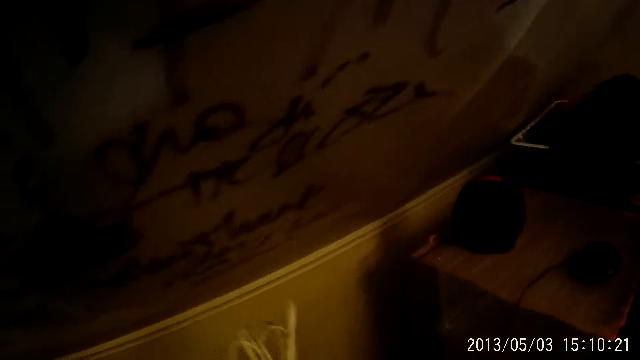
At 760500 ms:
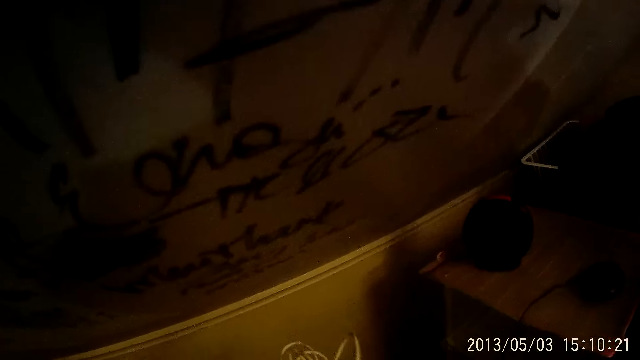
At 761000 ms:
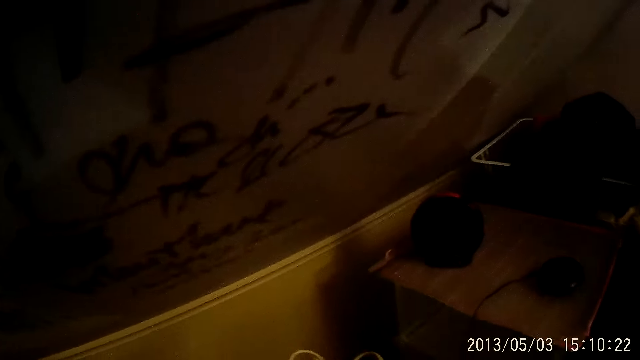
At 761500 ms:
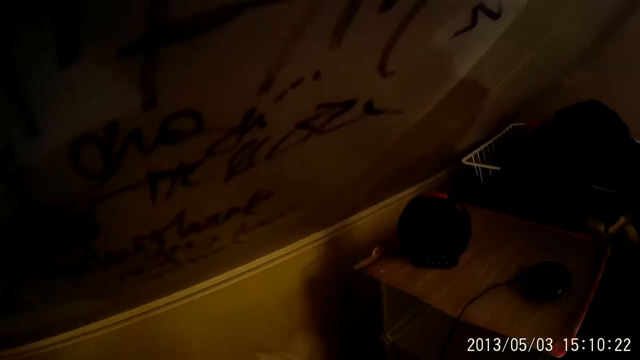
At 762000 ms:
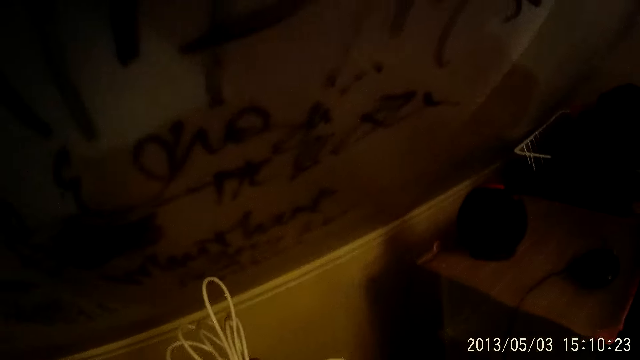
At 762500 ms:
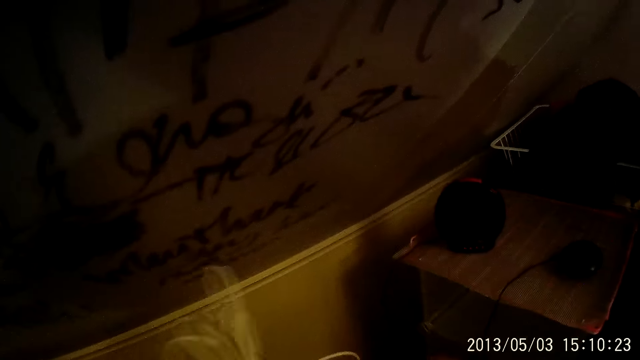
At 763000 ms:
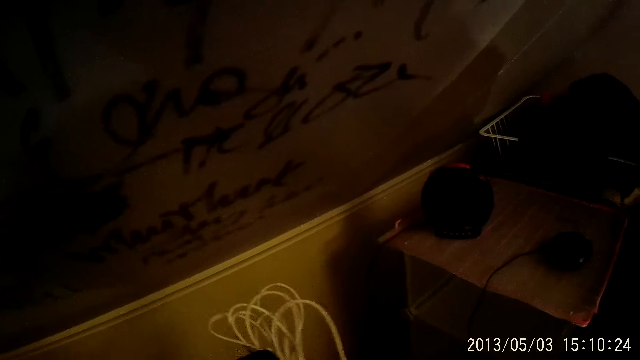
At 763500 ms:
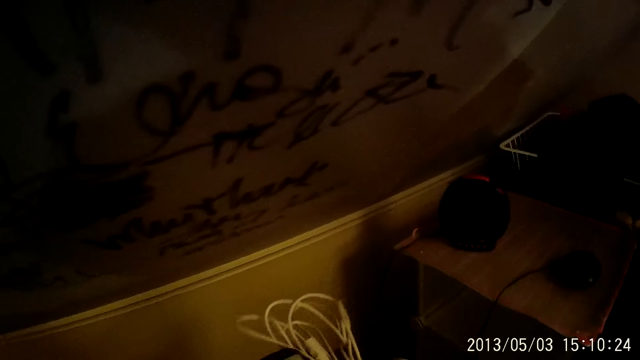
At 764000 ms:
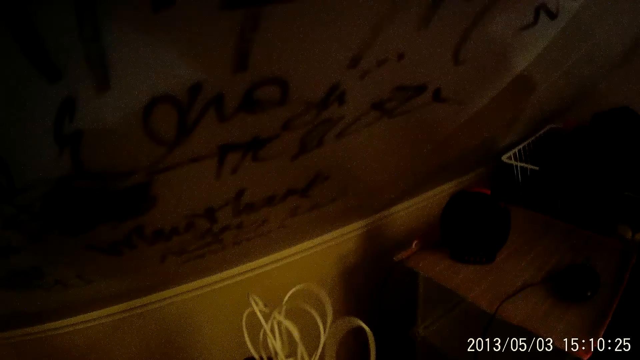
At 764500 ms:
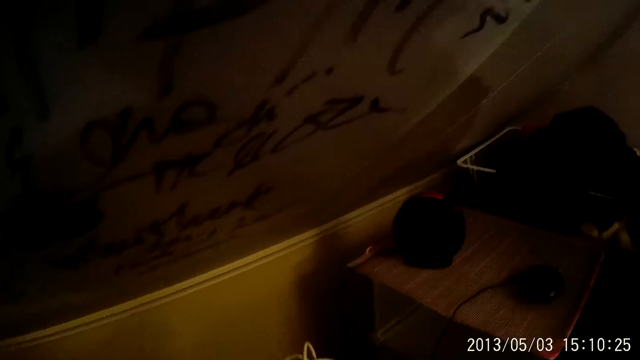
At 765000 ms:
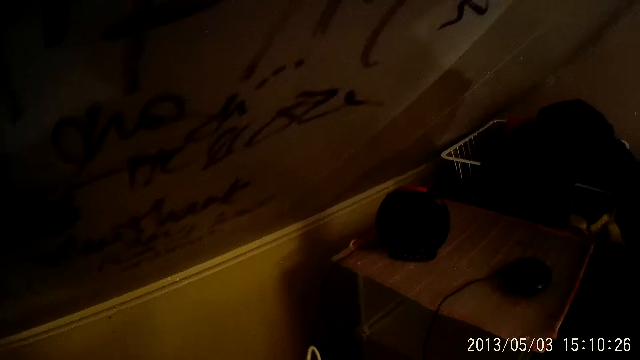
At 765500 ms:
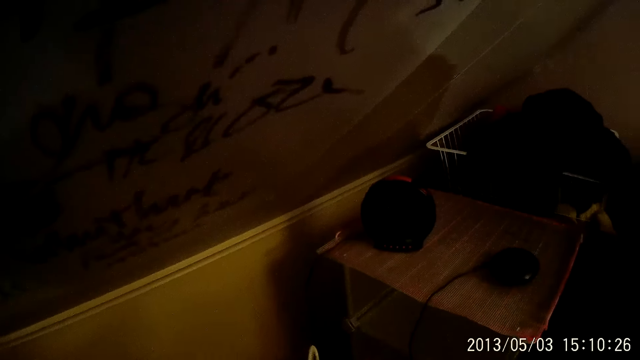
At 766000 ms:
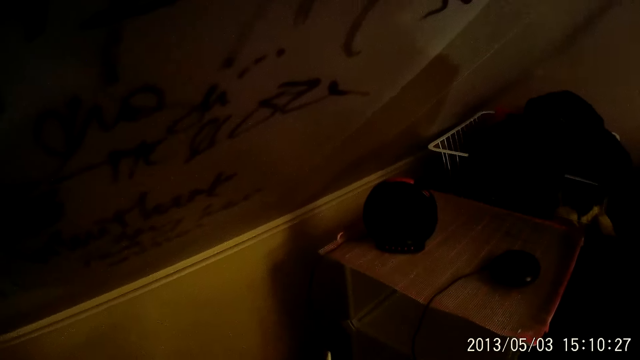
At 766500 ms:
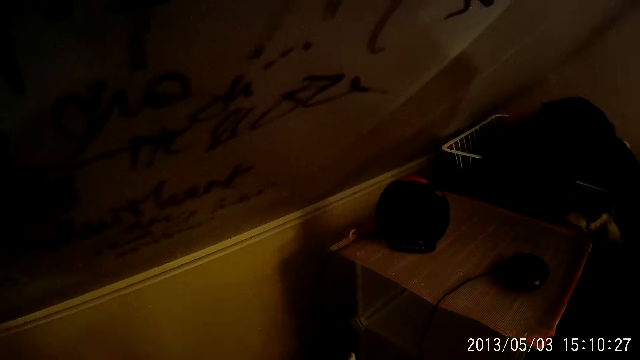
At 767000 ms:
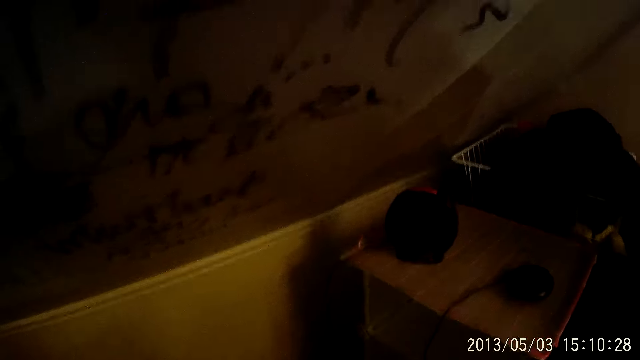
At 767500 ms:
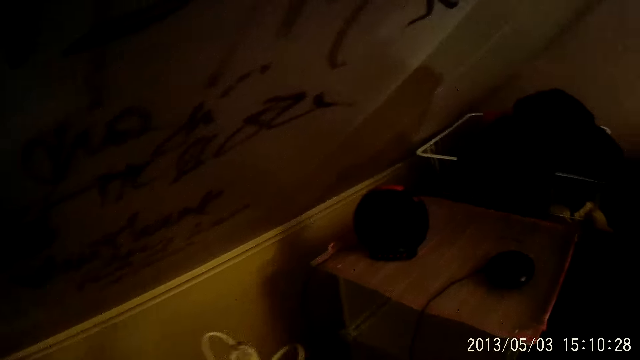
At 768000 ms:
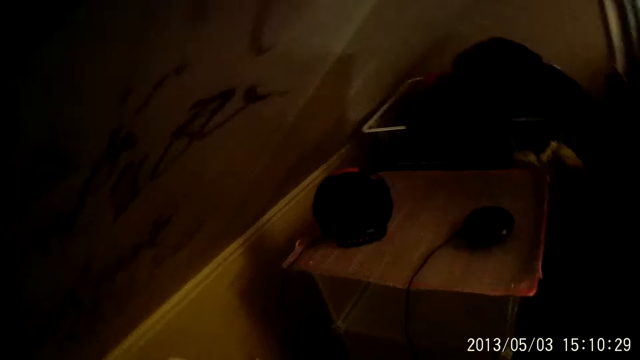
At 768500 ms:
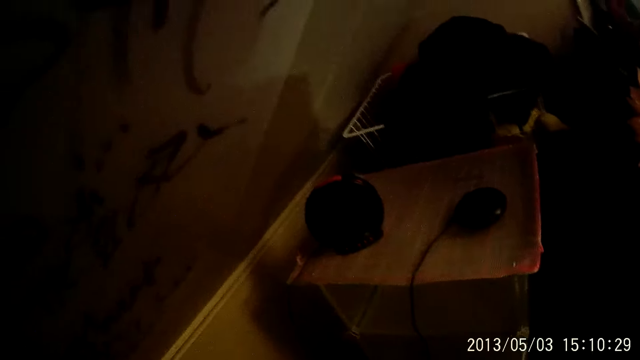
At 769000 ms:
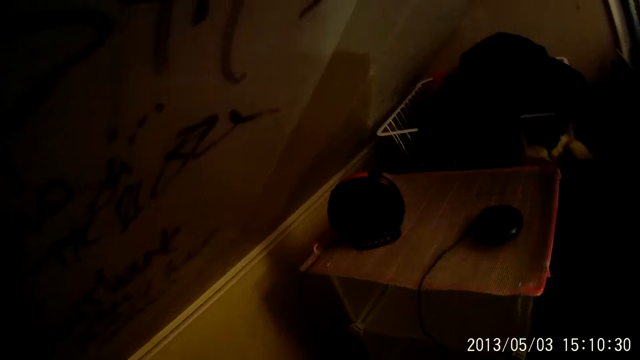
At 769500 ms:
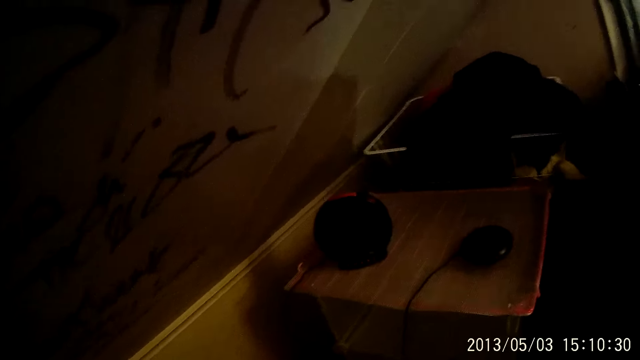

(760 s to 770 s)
The camera wearer holds the piece of wire with both hands.

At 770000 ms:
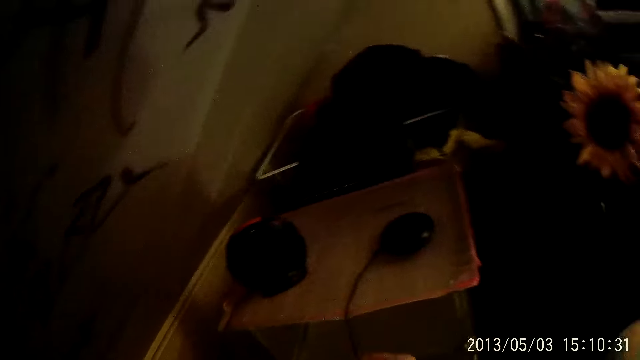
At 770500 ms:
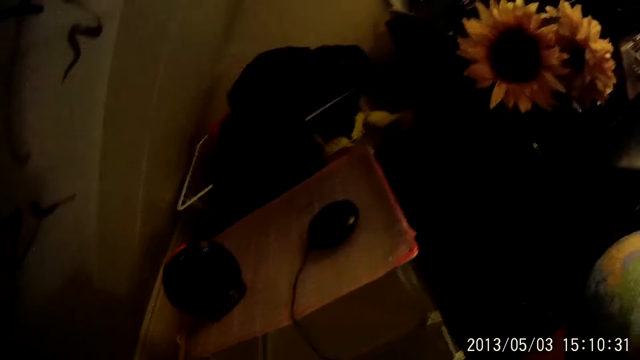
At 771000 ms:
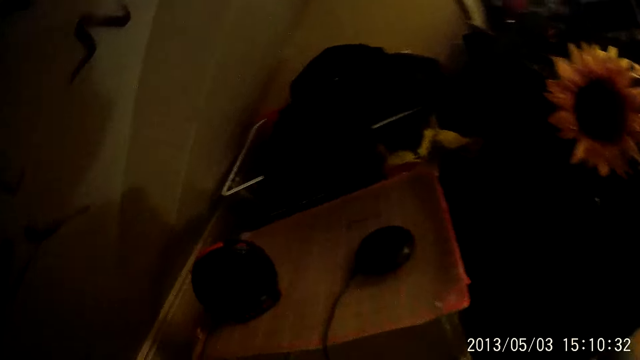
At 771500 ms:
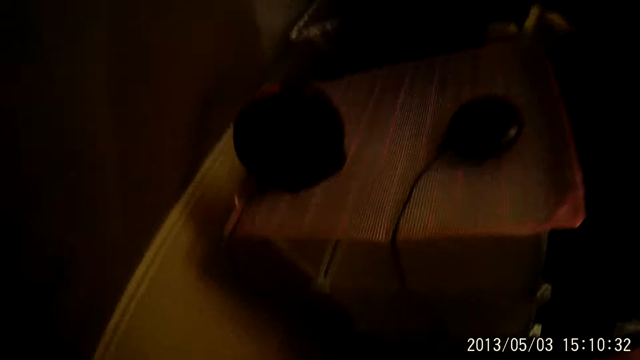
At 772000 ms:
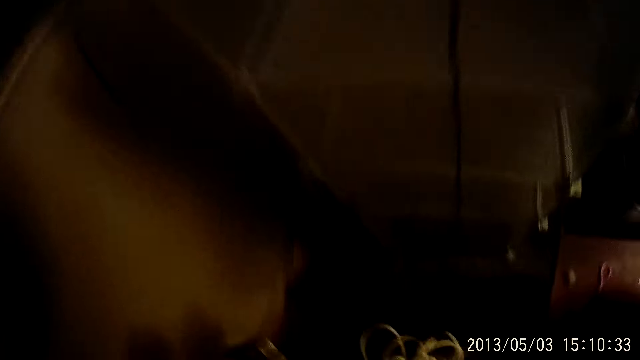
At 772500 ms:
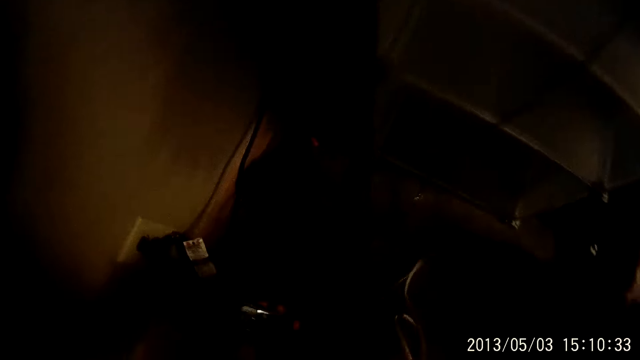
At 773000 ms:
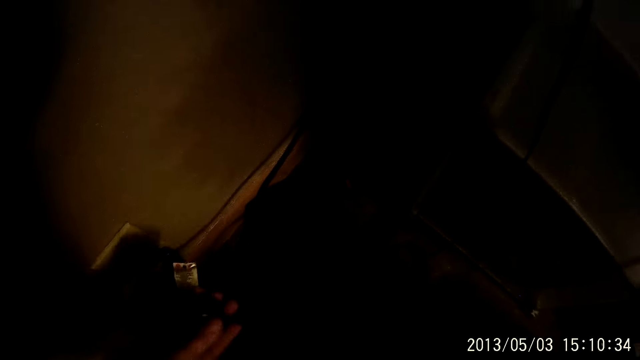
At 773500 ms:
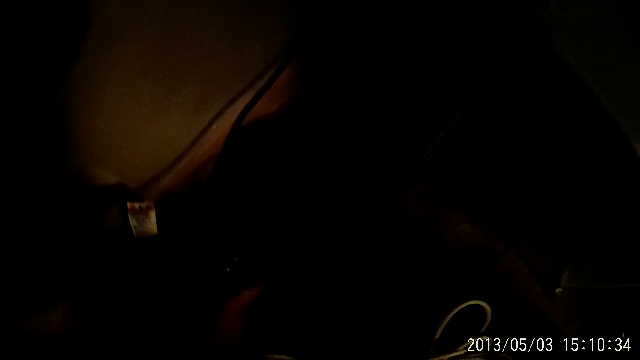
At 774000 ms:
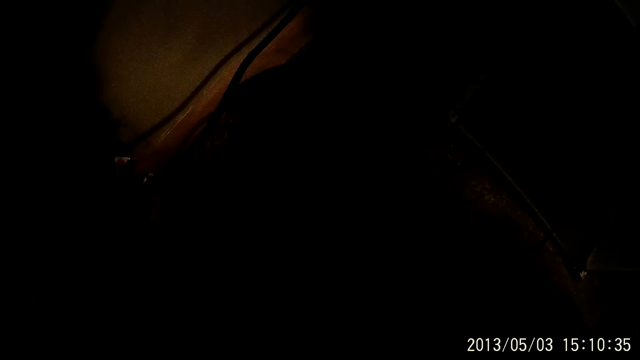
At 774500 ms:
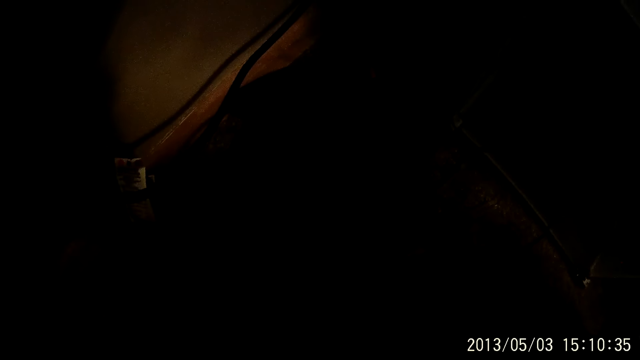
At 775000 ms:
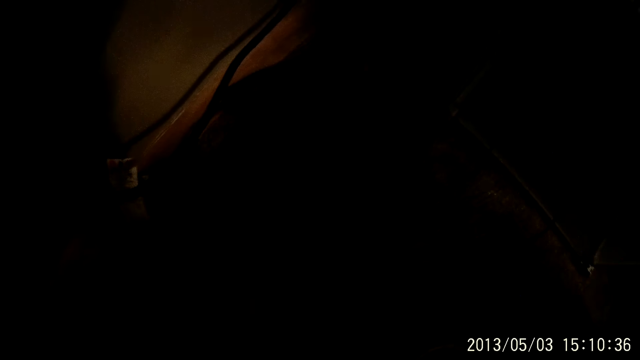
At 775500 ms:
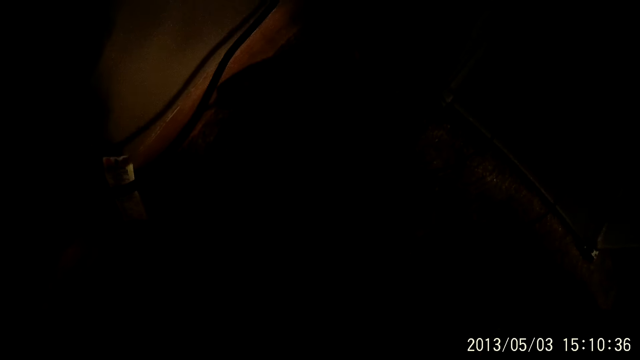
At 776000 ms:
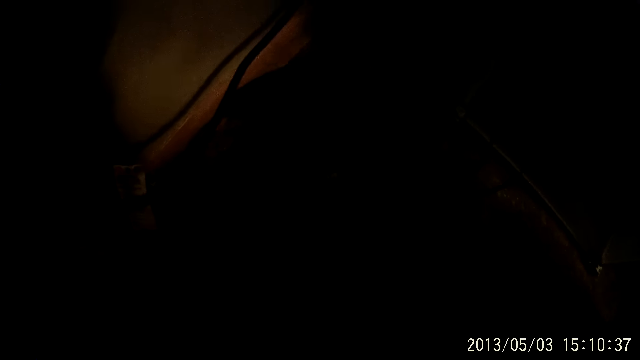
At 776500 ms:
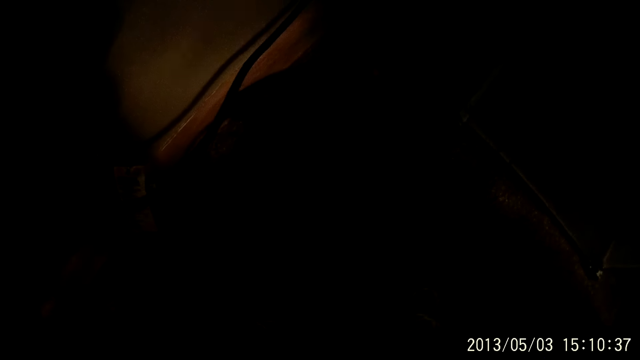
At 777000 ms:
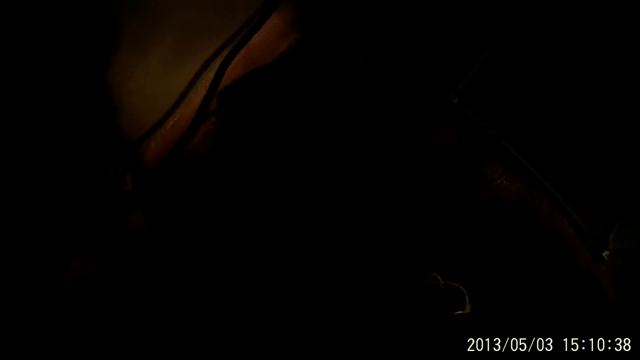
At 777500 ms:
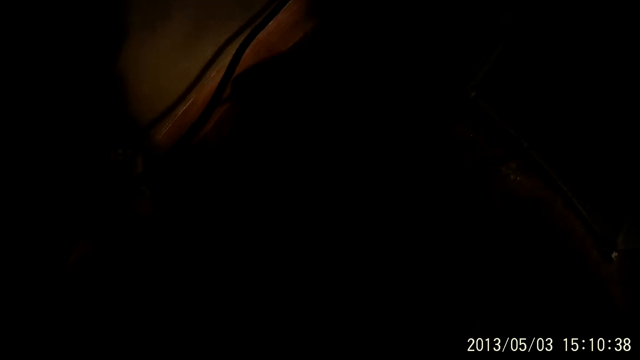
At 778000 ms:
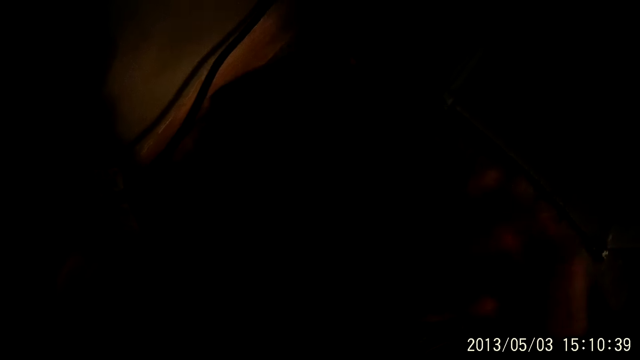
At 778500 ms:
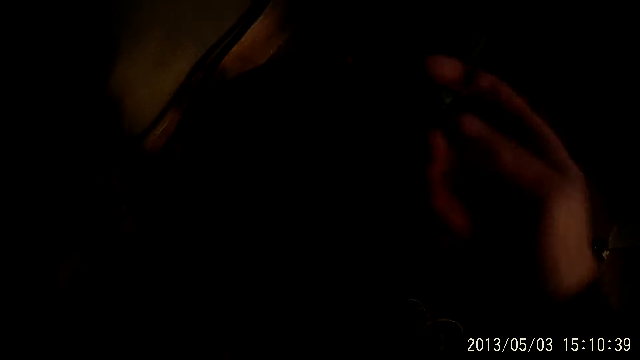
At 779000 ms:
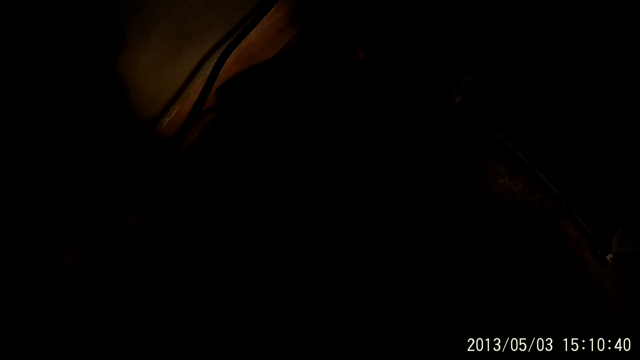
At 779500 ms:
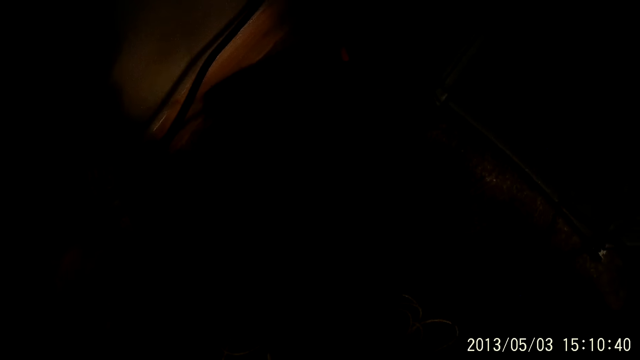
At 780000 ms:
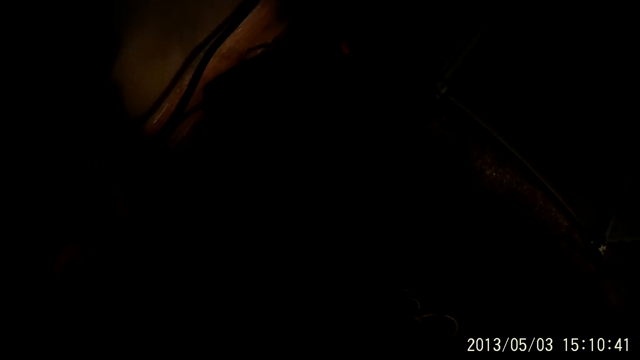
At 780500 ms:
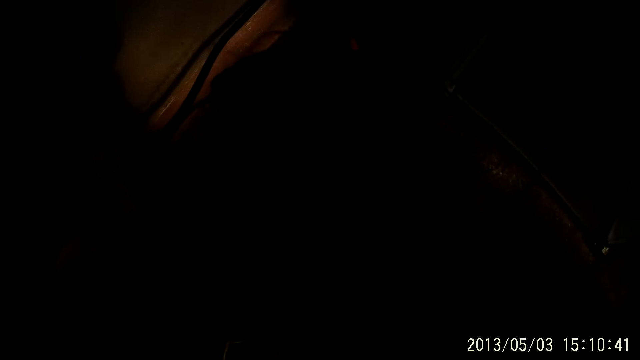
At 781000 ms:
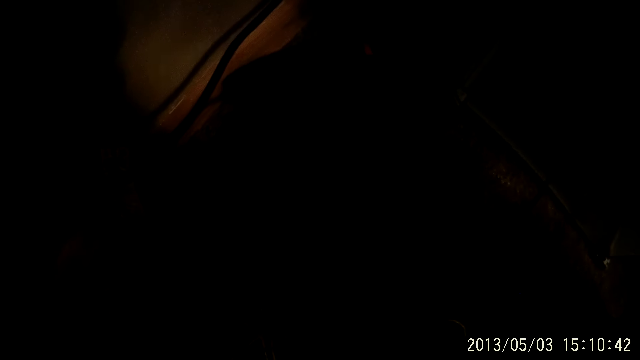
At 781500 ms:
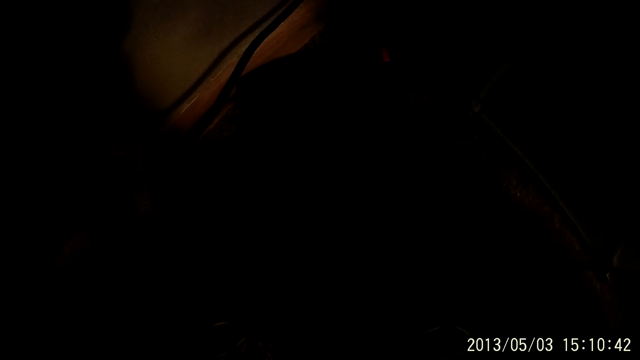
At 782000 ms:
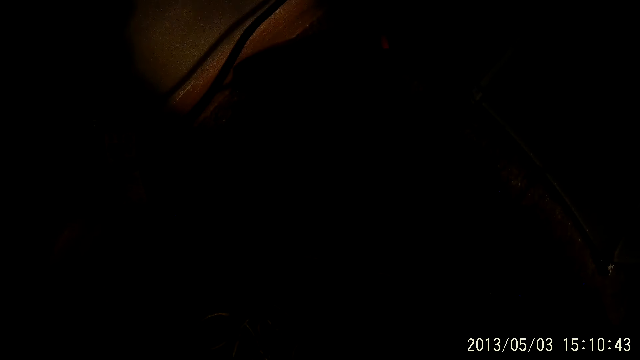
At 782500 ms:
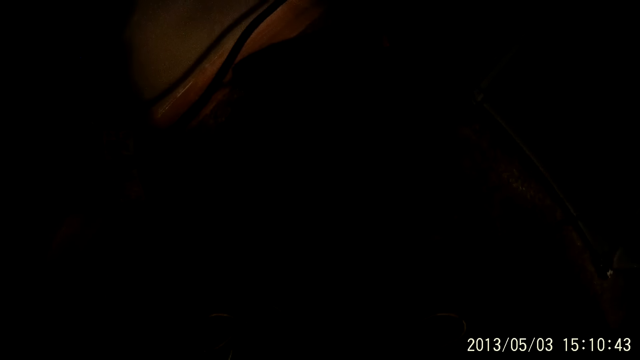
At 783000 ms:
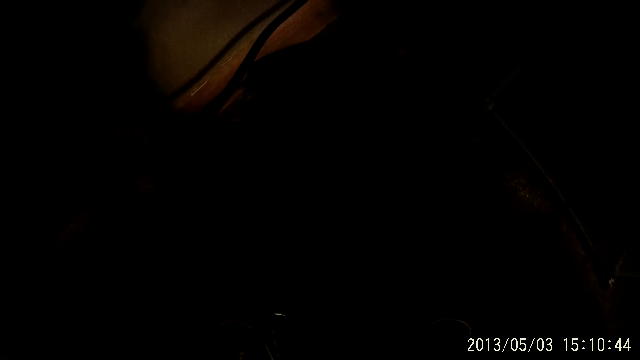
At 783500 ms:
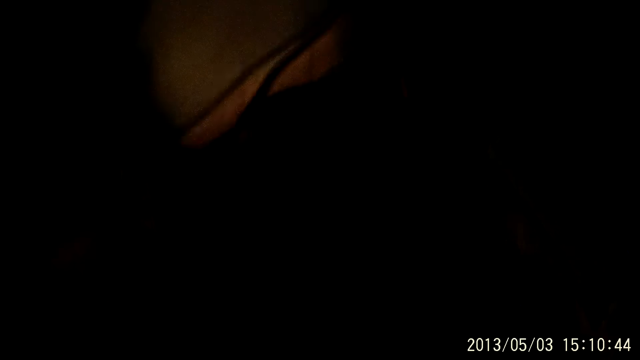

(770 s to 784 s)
The camera wearer squats down. They do something.
